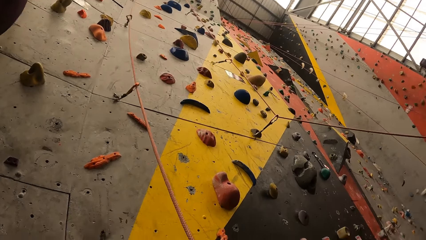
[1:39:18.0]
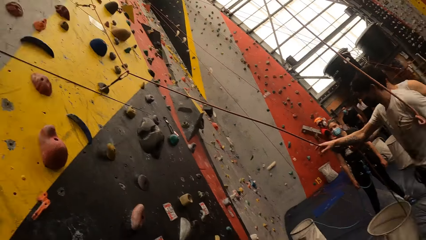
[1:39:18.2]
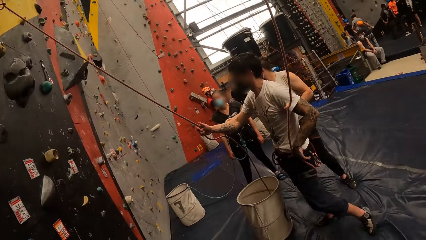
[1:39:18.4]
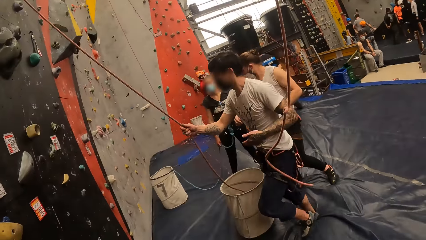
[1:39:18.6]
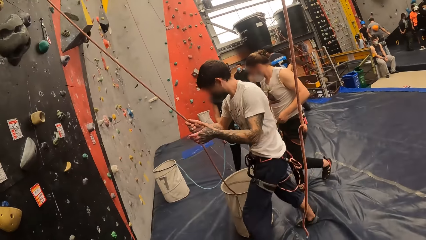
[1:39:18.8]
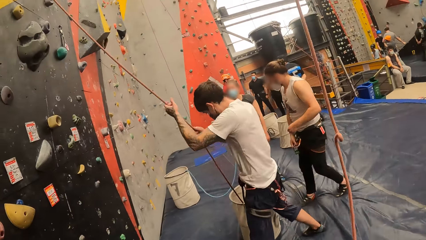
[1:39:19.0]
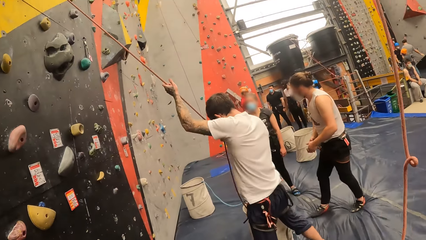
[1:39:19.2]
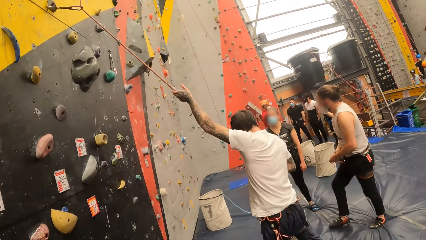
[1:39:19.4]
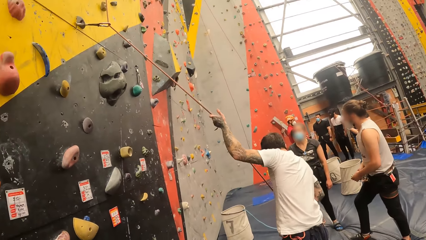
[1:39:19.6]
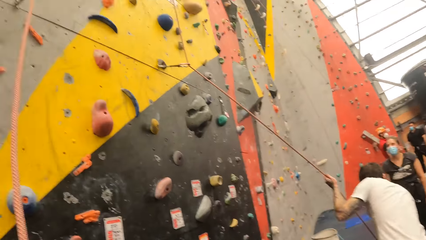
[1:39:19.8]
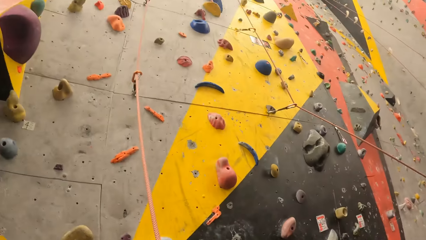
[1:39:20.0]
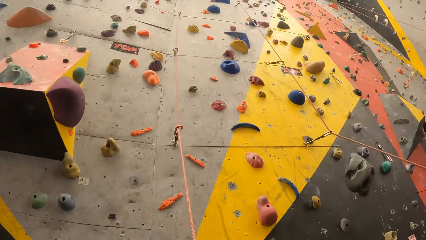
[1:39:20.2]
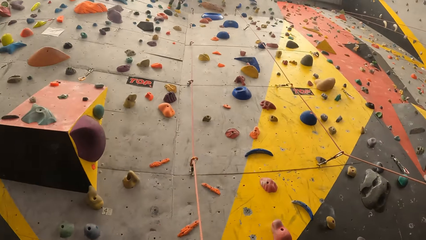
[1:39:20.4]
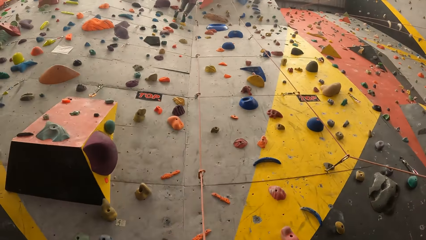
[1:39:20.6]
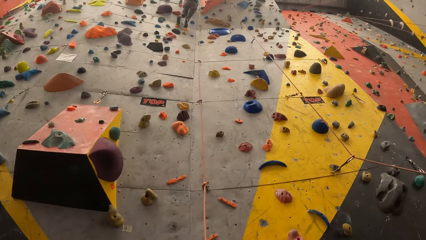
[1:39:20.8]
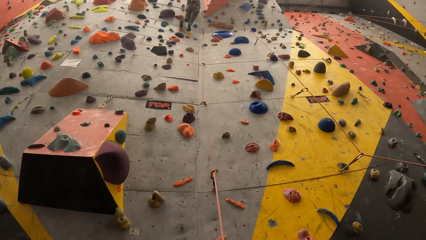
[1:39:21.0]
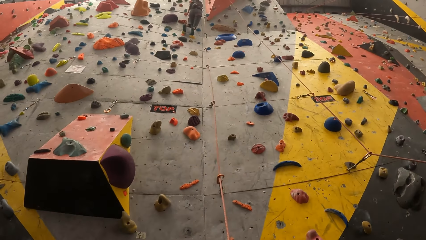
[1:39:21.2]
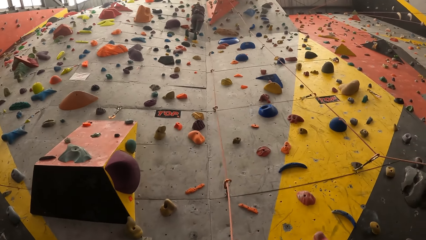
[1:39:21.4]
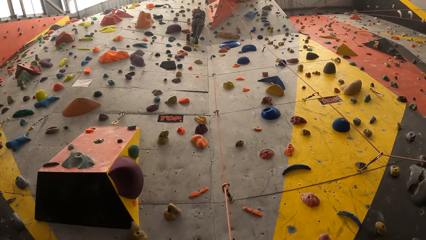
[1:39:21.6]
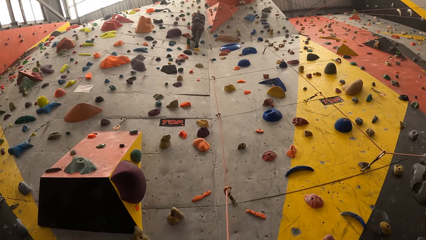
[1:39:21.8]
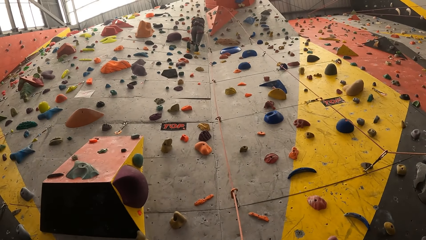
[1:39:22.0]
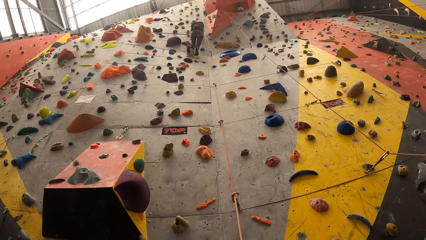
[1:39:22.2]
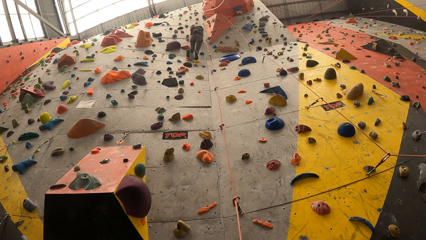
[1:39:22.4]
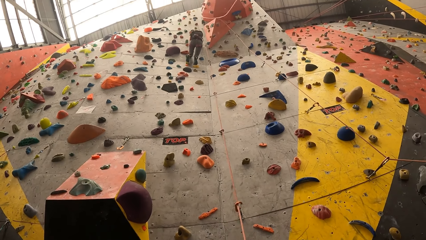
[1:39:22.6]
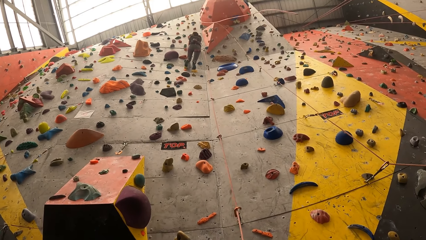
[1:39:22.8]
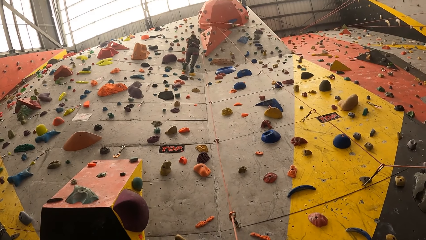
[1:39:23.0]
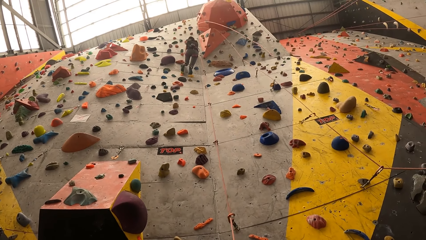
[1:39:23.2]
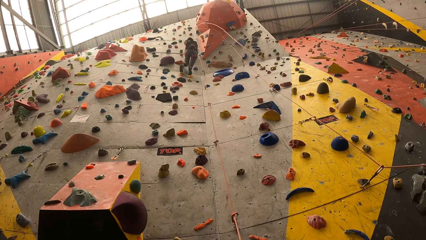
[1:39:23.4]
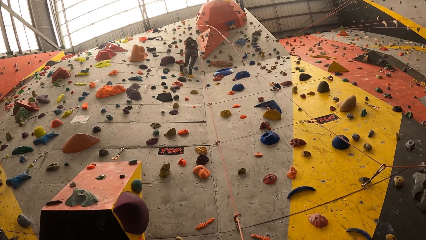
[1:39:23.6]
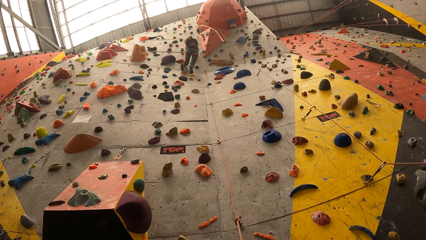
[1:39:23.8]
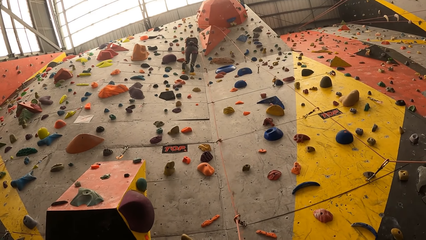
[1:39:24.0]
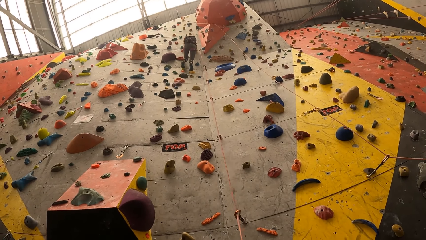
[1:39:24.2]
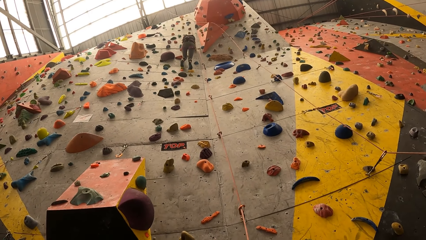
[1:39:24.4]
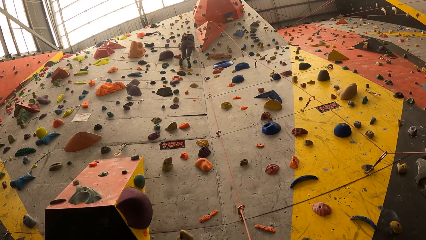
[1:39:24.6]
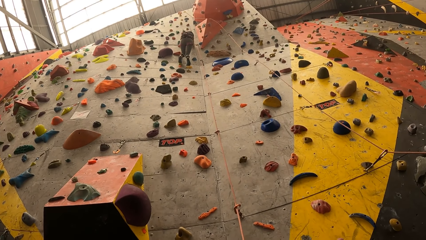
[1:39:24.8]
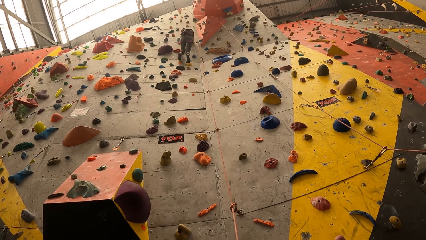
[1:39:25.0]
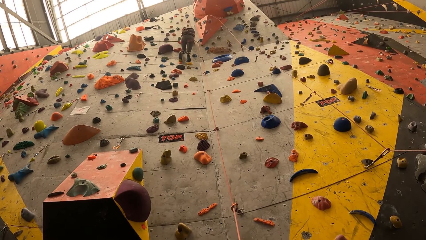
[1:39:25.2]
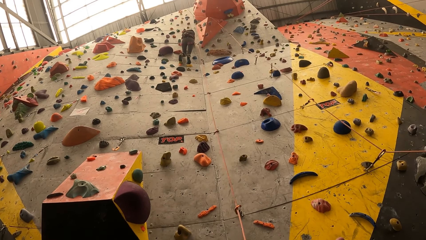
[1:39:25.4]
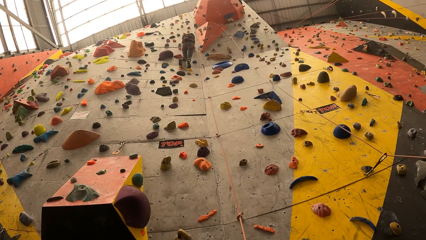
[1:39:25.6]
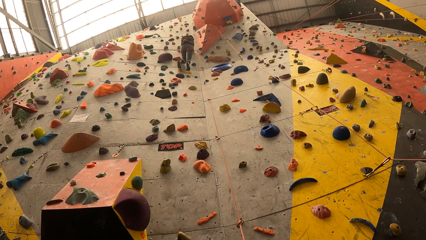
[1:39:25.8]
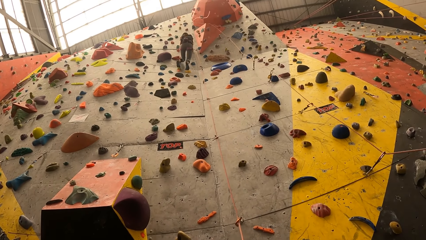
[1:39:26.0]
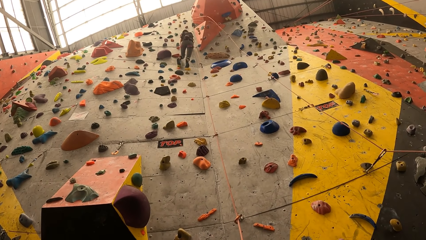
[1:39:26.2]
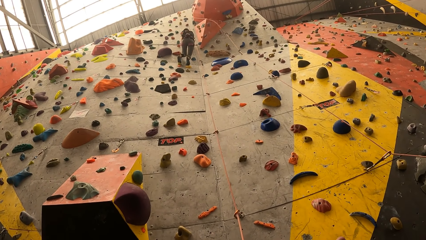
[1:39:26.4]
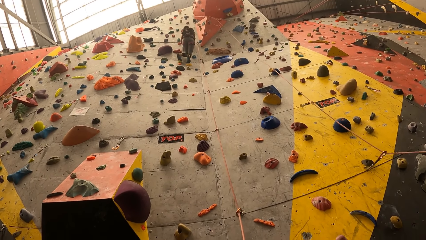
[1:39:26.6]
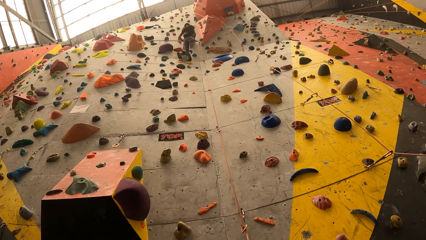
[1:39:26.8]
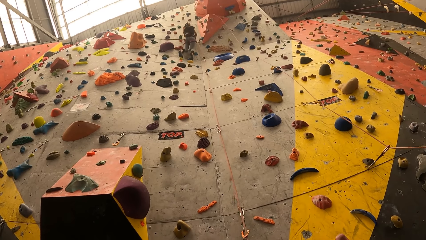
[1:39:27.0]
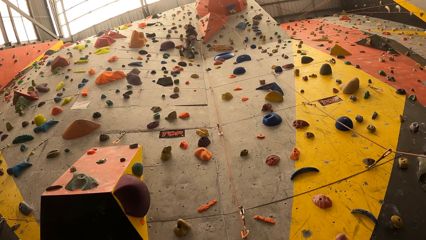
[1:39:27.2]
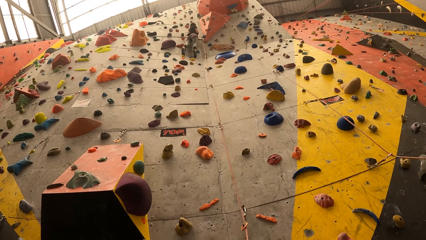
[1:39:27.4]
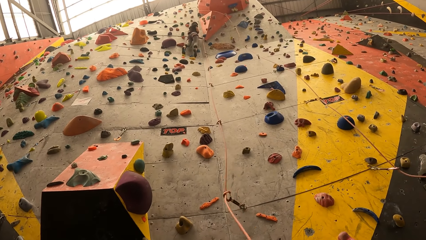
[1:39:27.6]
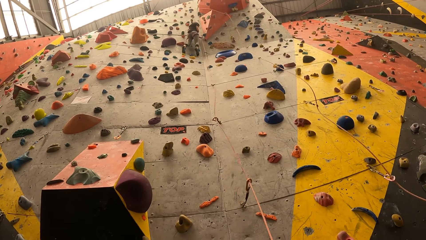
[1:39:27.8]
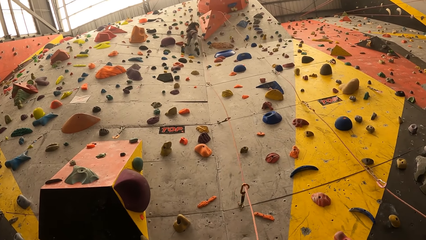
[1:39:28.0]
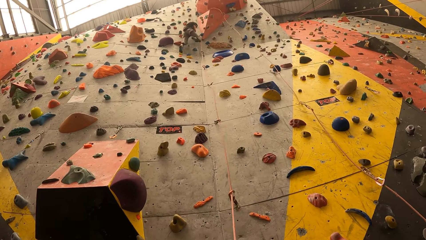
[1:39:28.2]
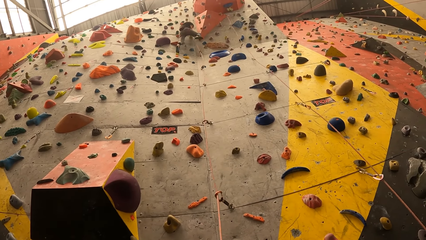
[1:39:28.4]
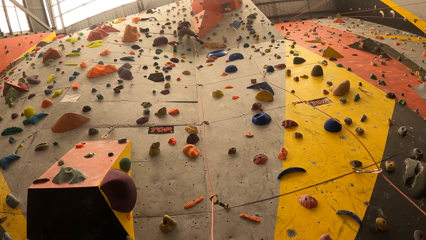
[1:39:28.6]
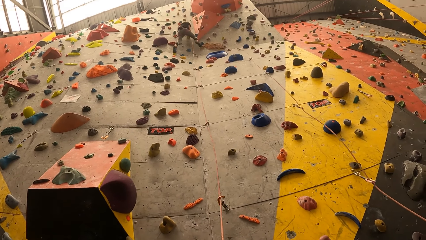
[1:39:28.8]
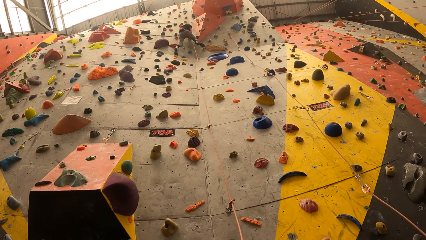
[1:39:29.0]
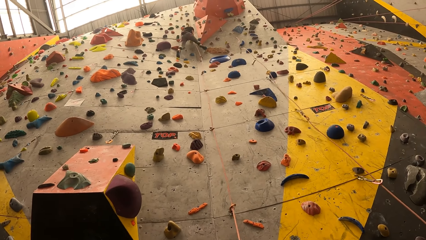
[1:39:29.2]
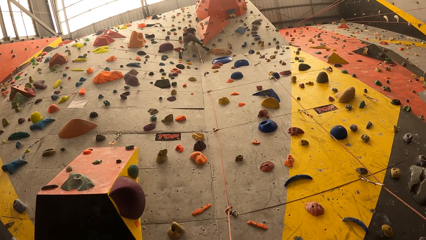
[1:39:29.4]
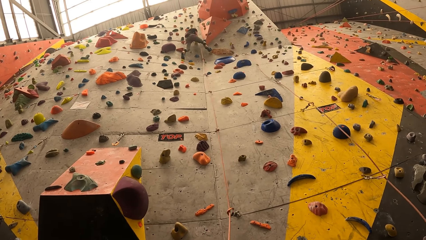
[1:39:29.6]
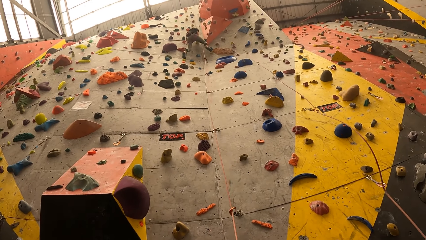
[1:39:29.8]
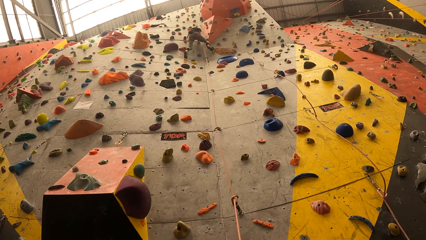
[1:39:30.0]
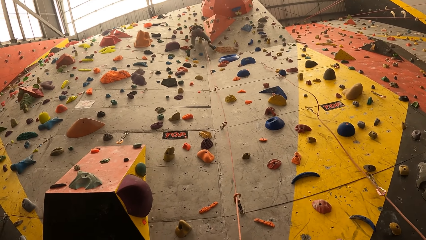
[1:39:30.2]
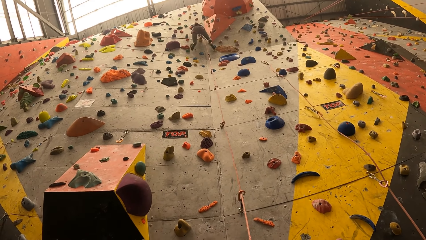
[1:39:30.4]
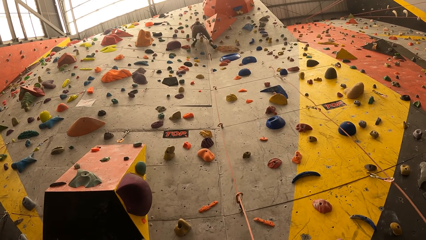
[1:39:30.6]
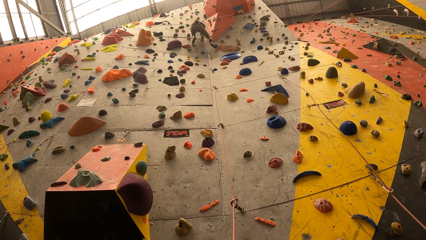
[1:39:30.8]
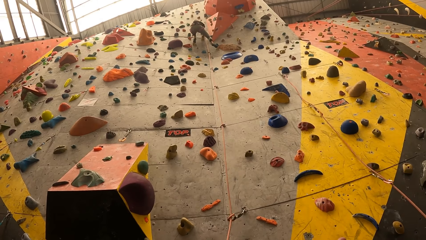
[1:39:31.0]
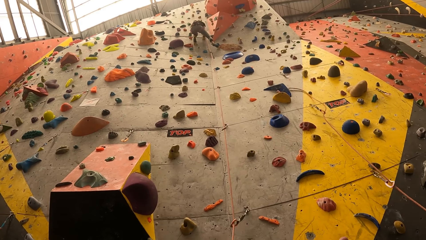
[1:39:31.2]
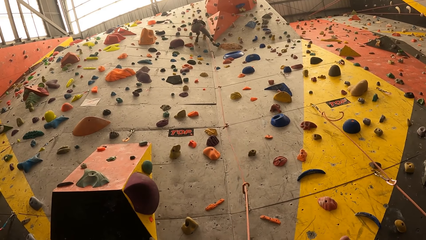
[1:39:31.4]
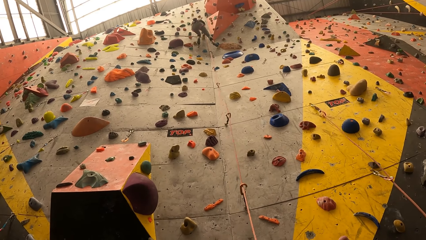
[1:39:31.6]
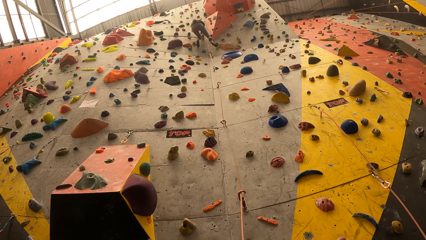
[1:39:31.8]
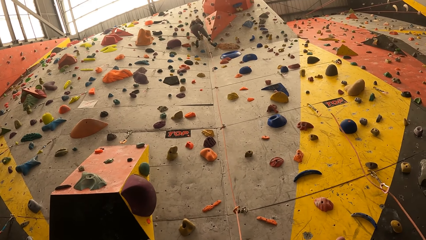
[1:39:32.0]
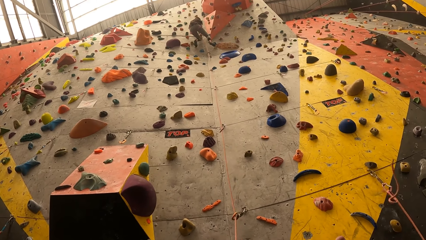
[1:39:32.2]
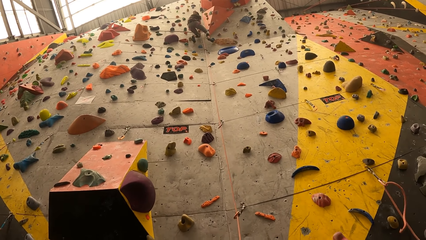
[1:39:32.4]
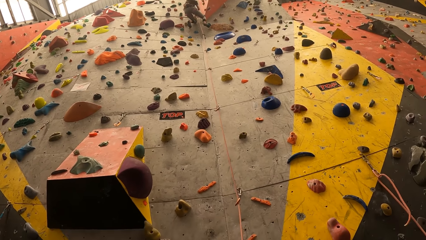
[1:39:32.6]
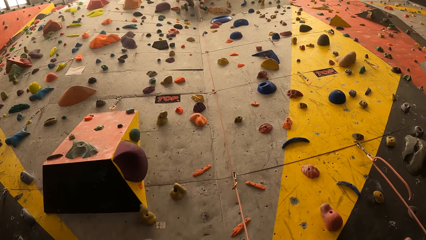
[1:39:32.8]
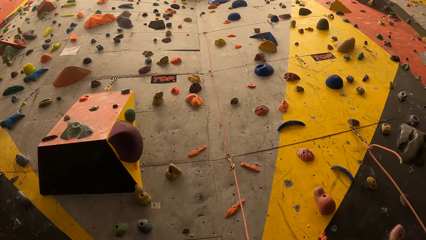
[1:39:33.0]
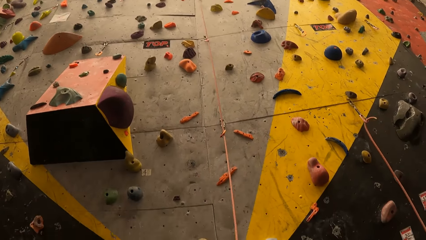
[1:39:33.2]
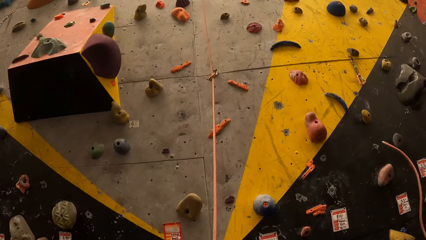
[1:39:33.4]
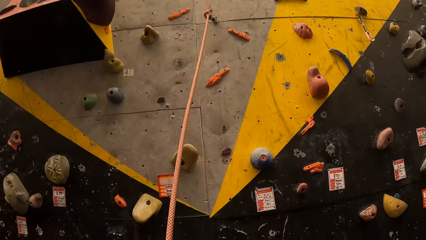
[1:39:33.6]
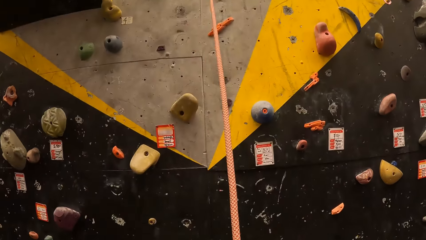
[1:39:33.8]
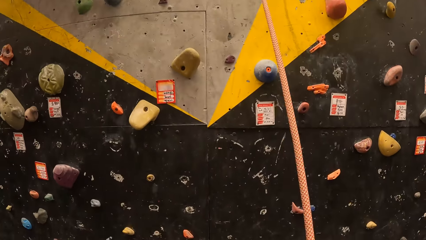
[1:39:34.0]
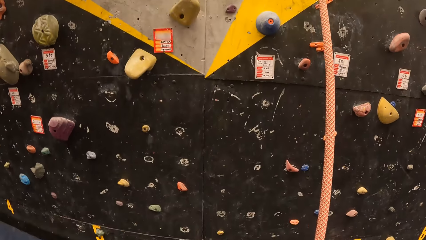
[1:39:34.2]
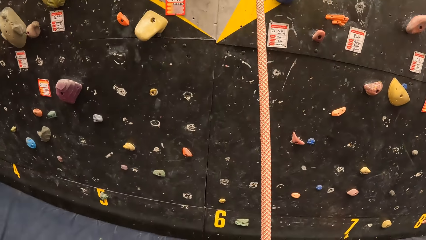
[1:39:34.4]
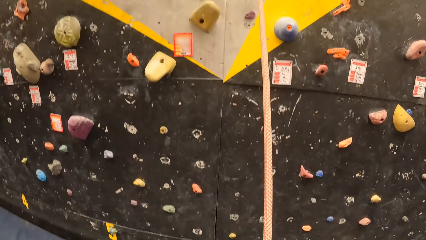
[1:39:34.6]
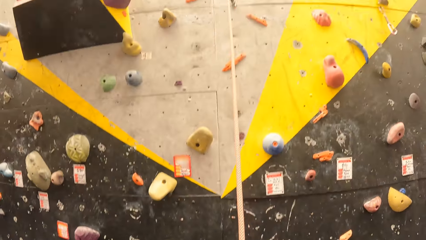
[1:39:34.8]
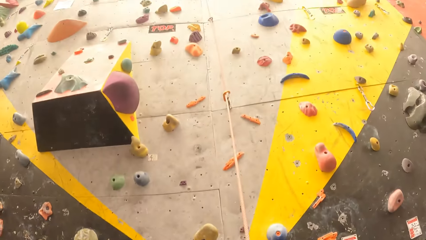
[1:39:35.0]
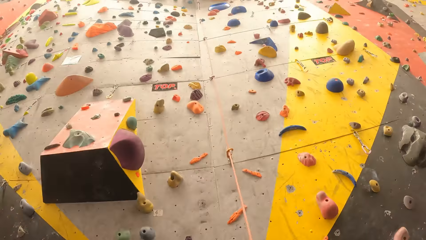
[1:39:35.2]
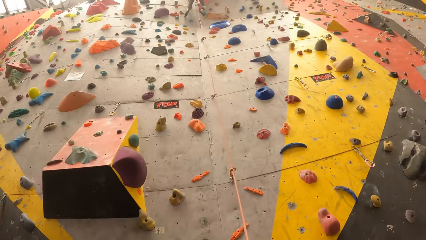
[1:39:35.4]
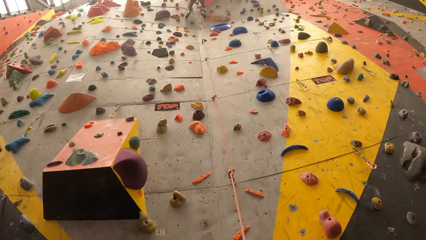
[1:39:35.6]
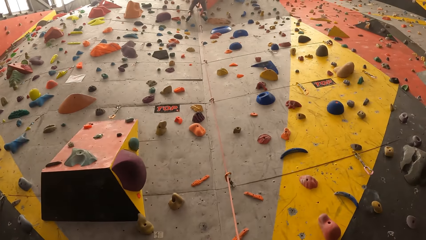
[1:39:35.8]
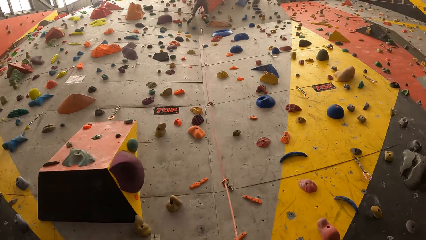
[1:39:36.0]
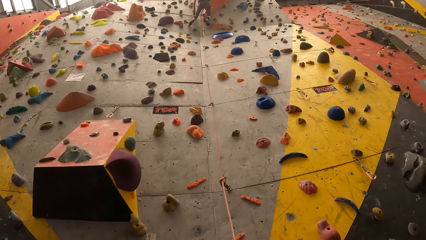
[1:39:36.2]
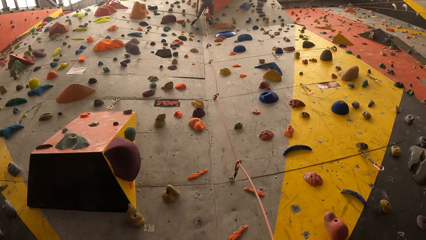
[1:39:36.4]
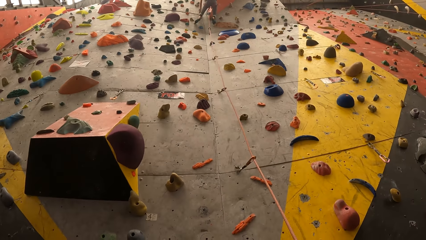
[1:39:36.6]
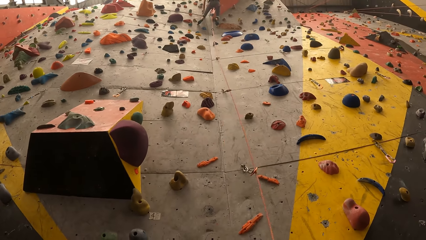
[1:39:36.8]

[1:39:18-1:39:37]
The camera wearer looks right. They look at the other people. They swing the rope. They look up the bouldering wall. They pull the rope. They look down the bouldering wall. They look up the bouldering wall.
